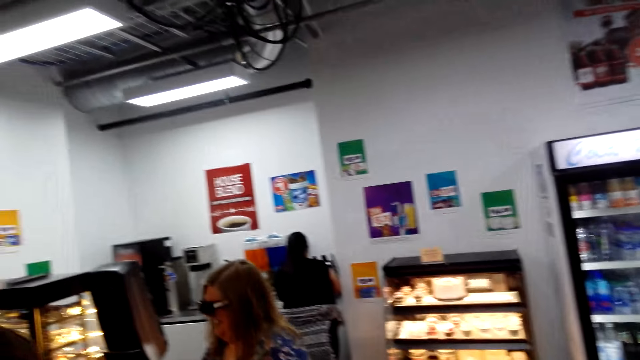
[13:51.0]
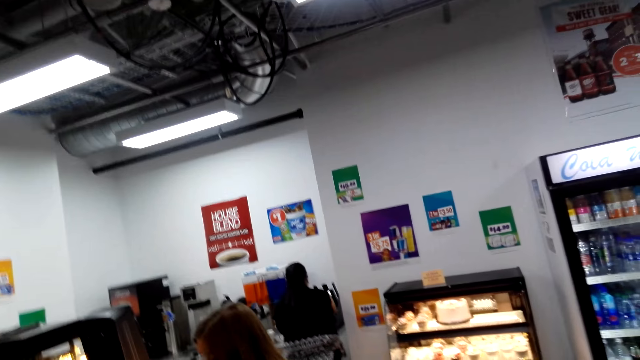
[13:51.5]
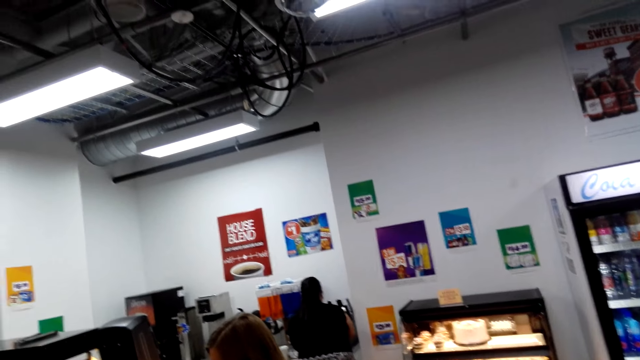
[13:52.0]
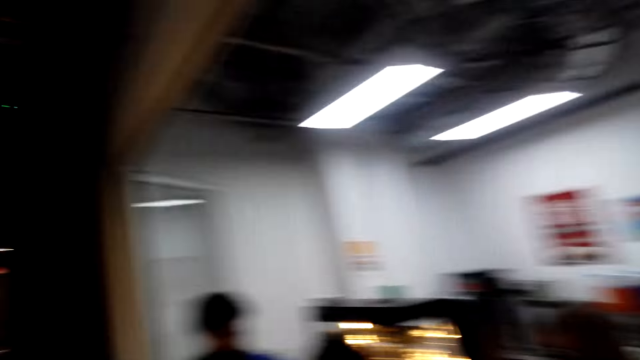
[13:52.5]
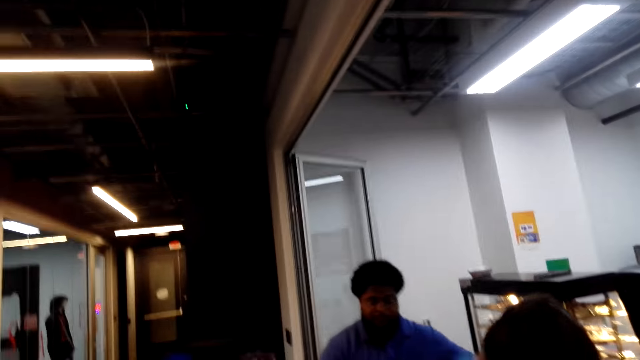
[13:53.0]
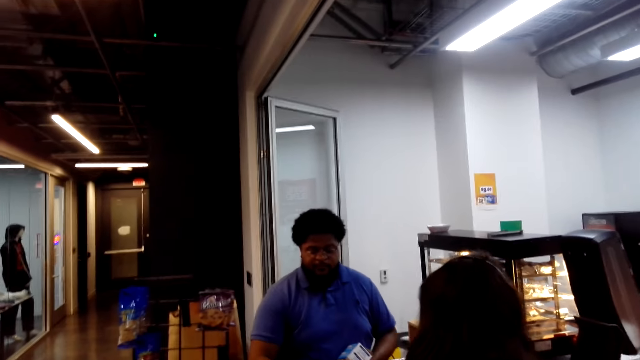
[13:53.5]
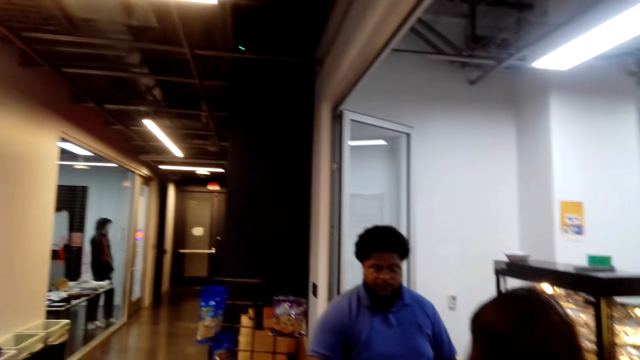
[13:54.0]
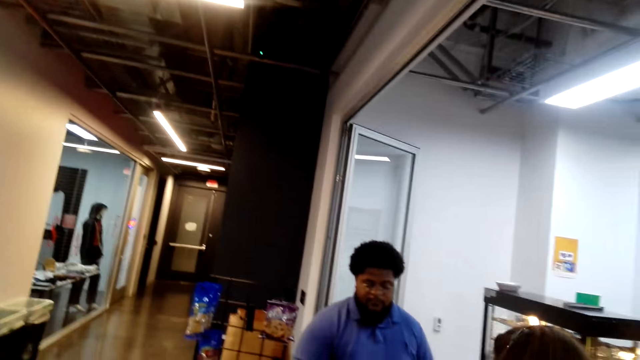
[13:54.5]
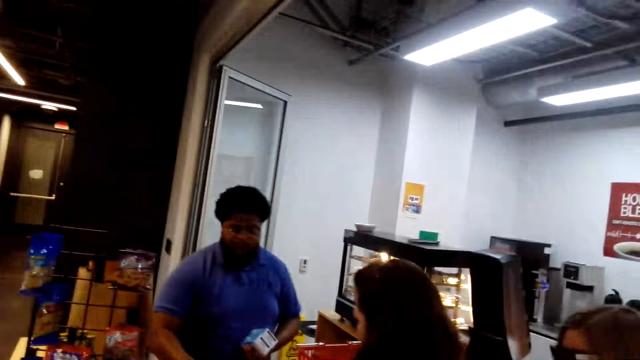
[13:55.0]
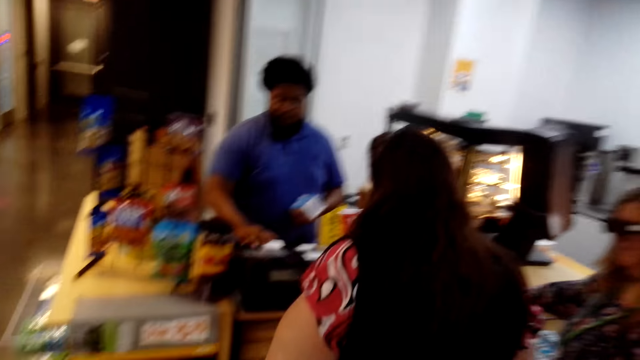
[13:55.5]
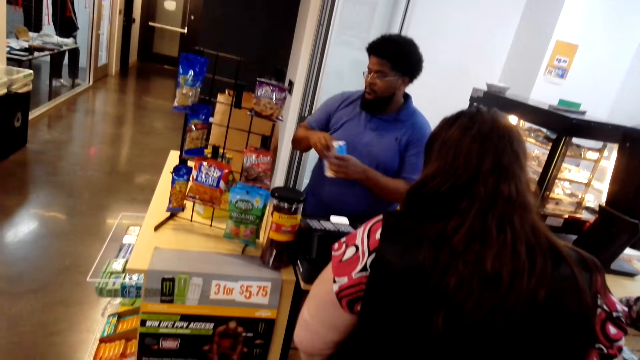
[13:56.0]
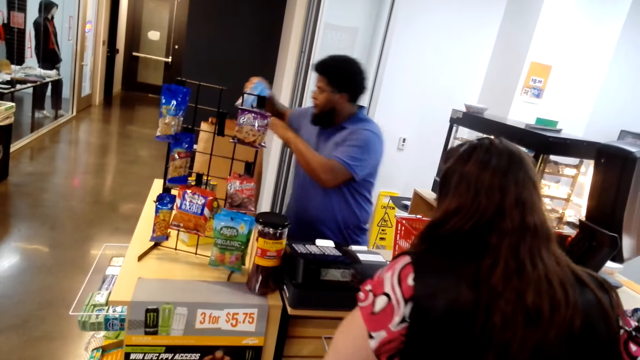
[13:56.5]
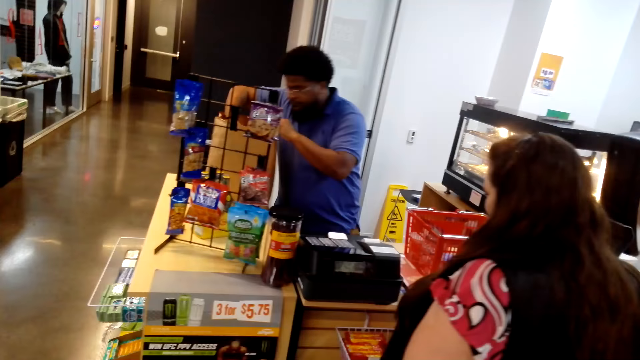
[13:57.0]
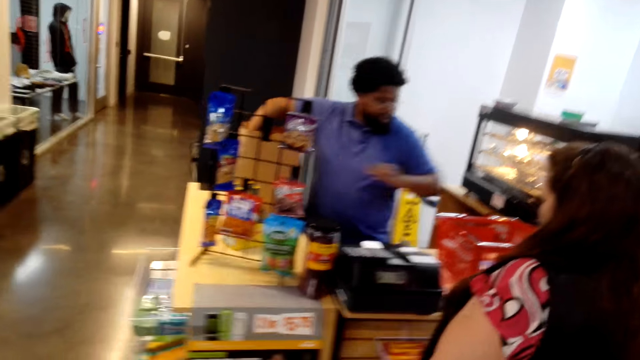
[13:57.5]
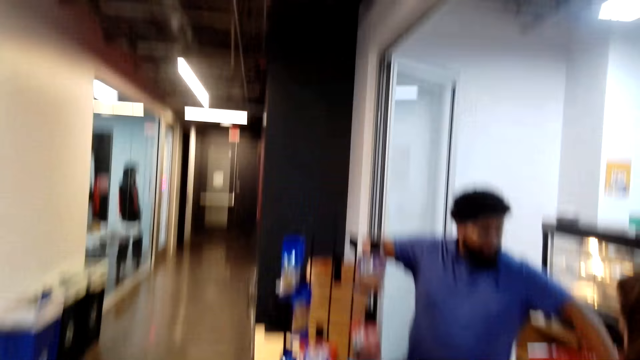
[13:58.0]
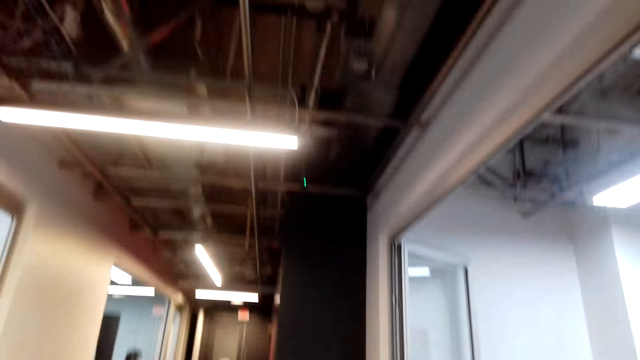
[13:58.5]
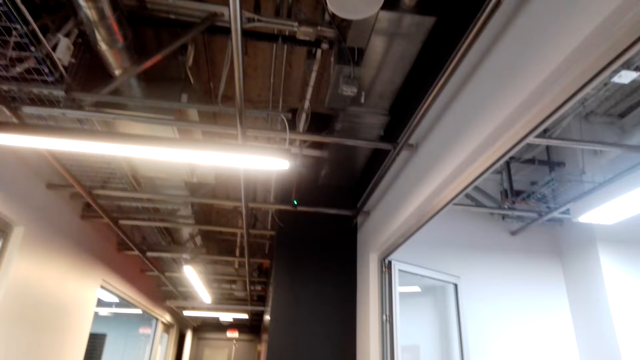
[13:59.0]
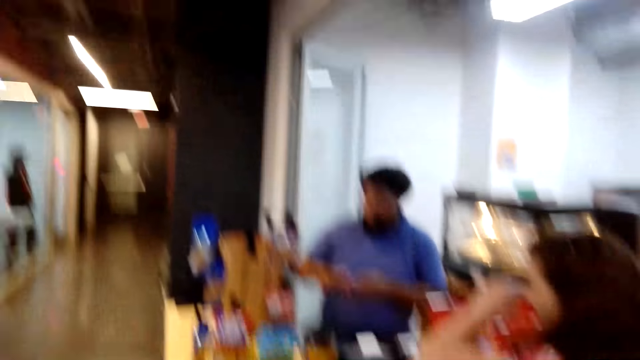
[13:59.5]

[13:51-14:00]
A lady swings her body. A man puts something in a bag. The man picks up something.

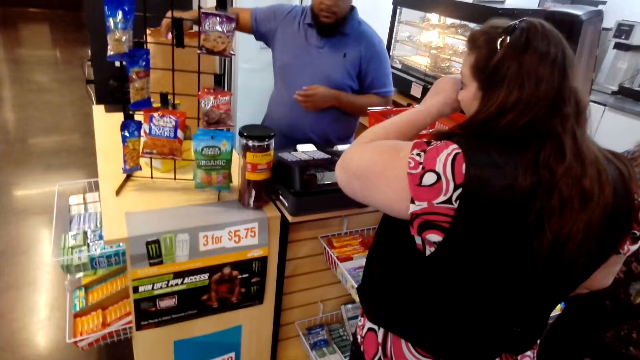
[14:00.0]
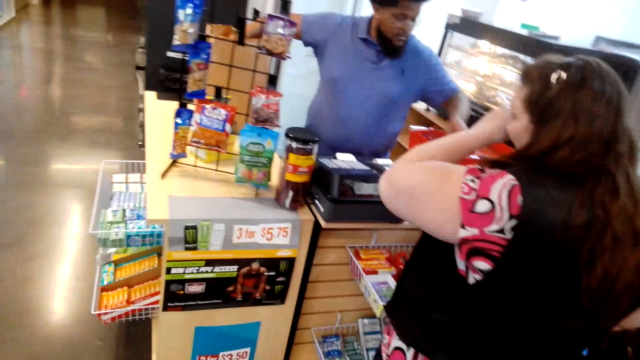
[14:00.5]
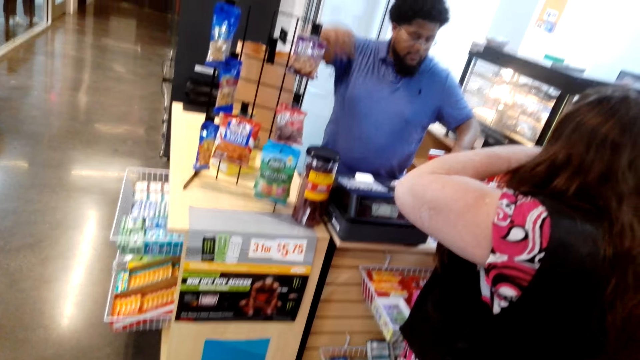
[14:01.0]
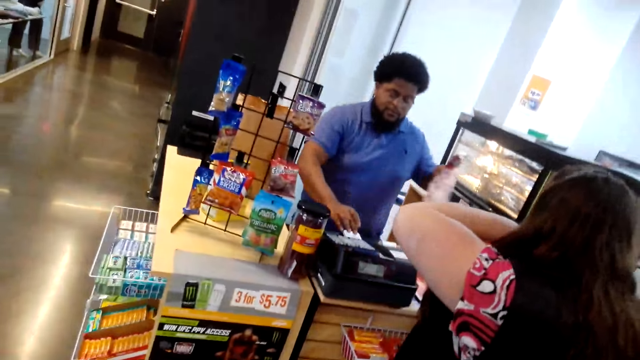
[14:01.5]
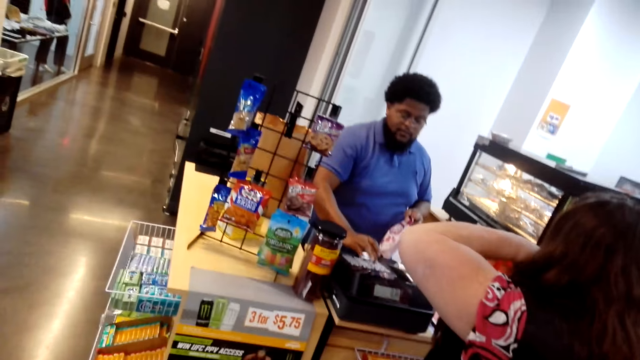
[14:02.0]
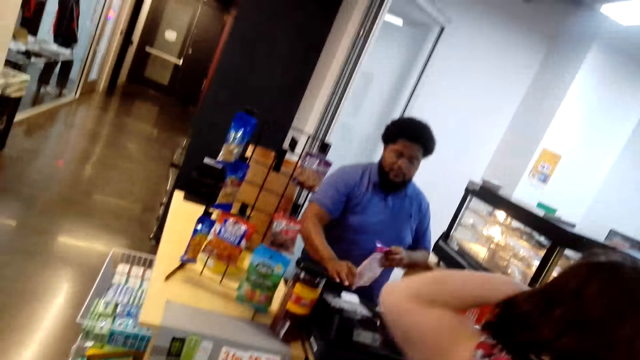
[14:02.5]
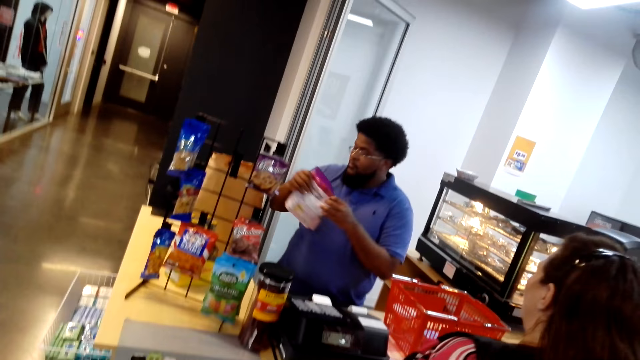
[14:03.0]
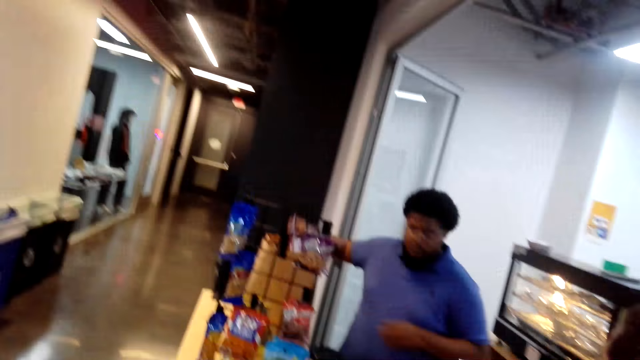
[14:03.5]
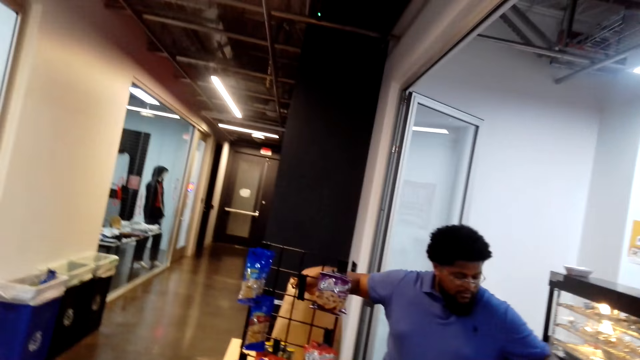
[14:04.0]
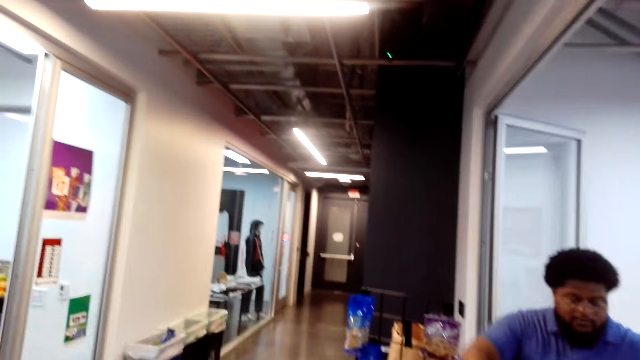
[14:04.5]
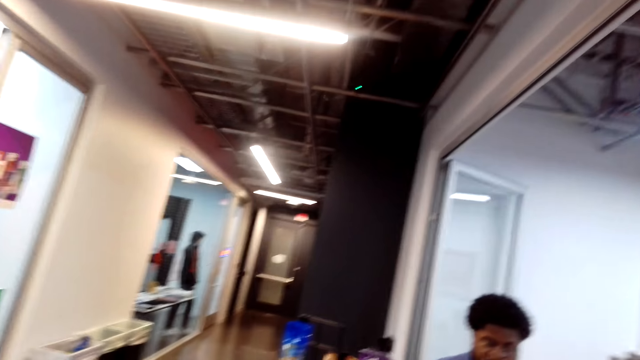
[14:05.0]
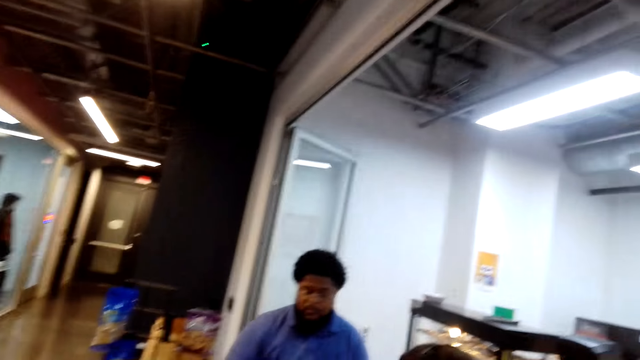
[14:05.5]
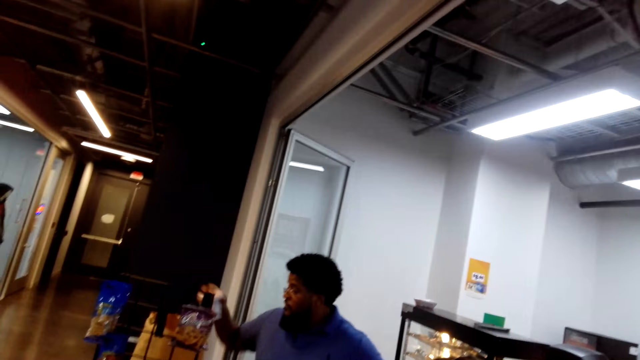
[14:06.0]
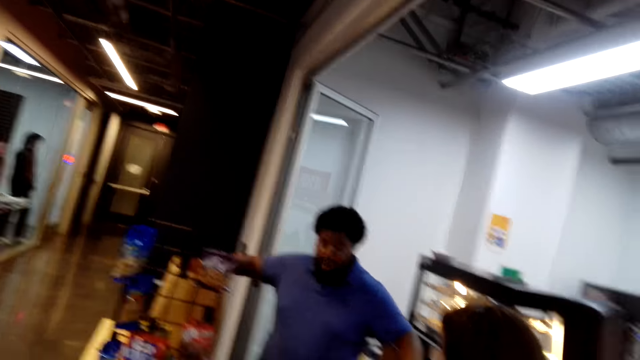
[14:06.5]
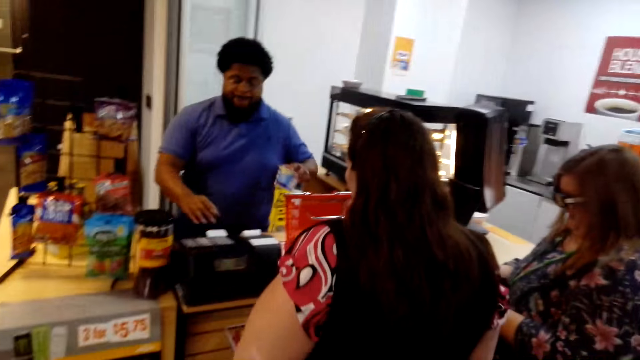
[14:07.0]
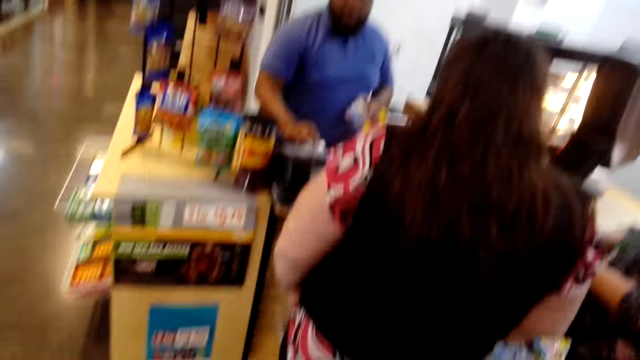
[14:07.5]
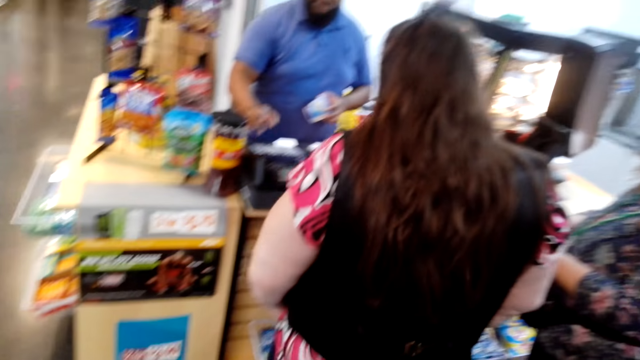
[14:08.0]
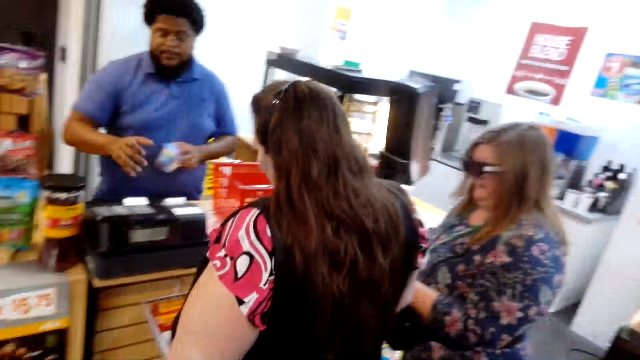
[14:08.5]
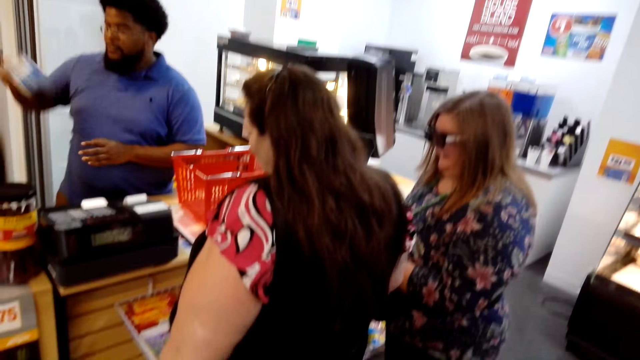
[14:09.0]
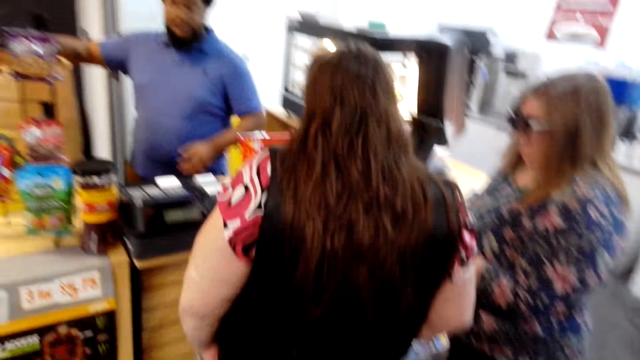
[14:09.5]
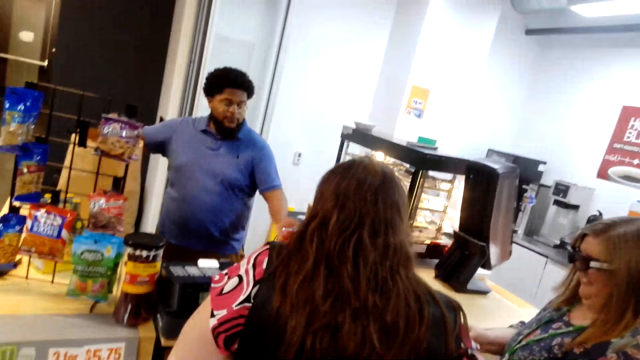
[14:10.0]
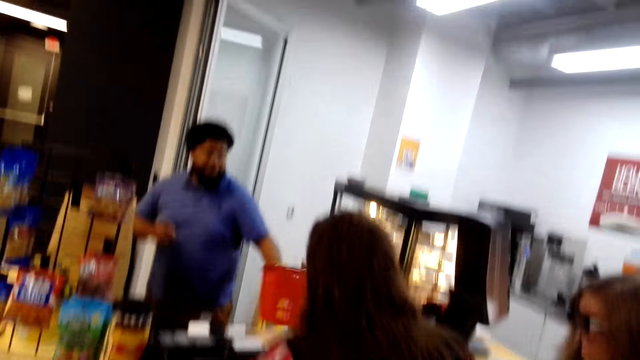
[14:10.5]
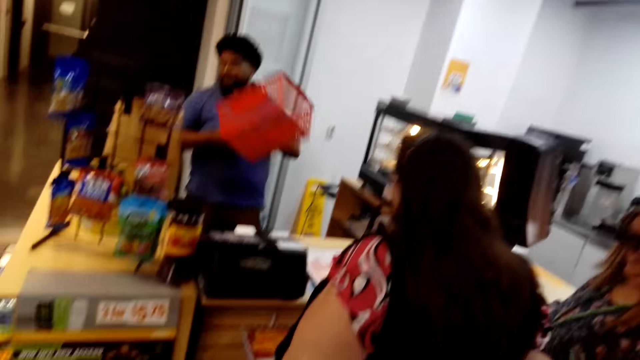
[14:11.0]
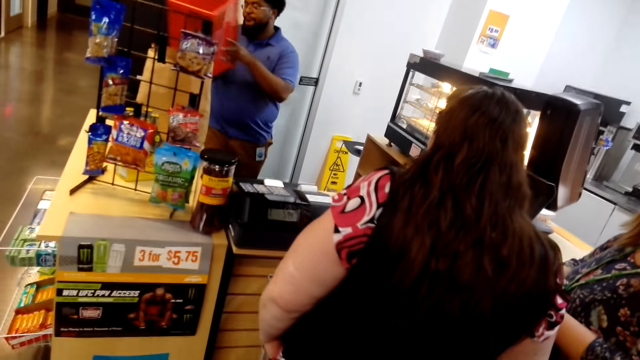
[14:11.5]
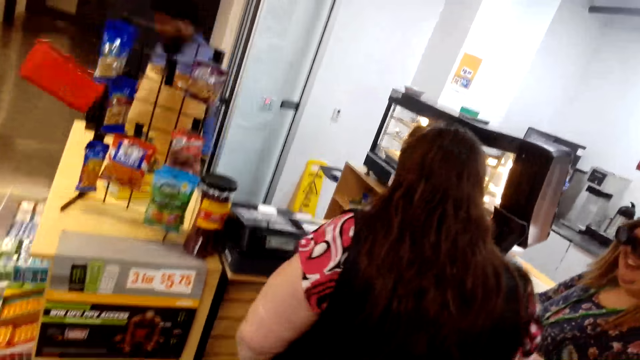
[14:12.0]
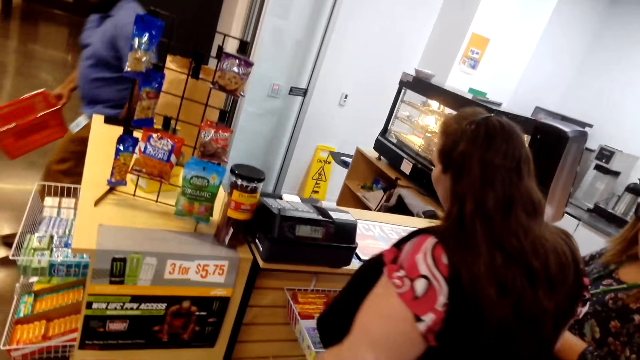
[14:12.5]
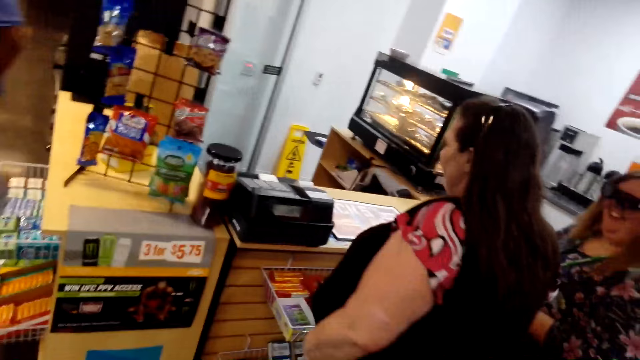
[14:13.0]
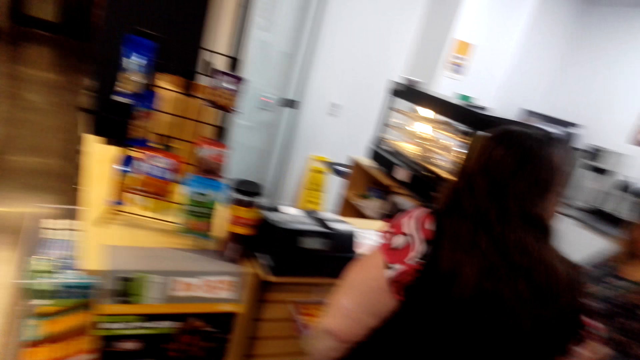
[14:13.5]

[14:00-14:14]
A man puts something in a bag. A lady touches on the nose. The man presses the point of sales system and picks up something. The lady turns right. The lady pushes her hair. The man puts something in the bag. The man picks up something. The man puts something in the bag. The man presses the point of sales system and picks up something. The lady swings her body. The man puts something in the bag. The man picks up a shopping basket. The man moves around.
